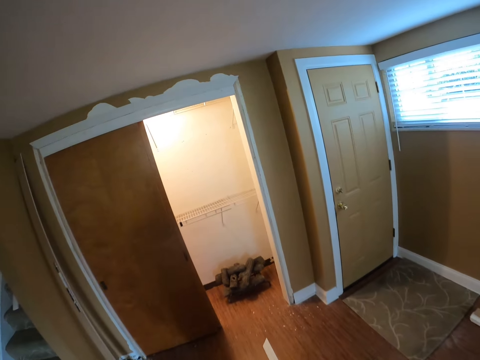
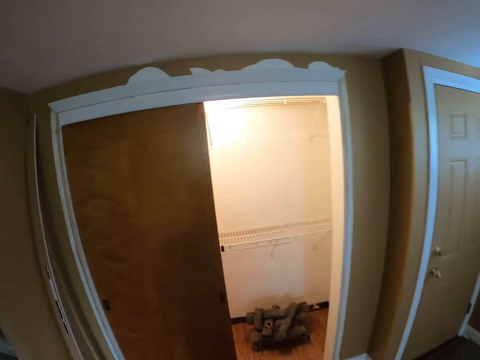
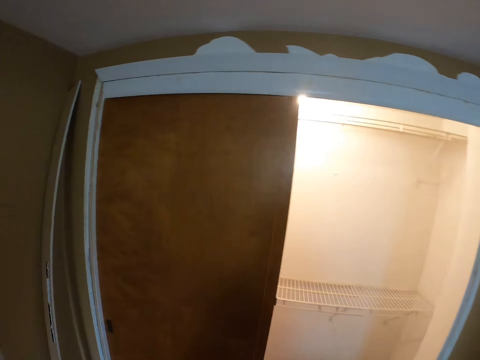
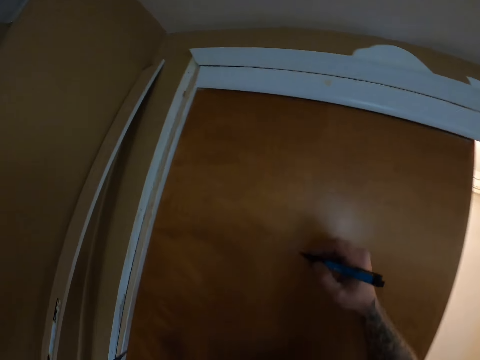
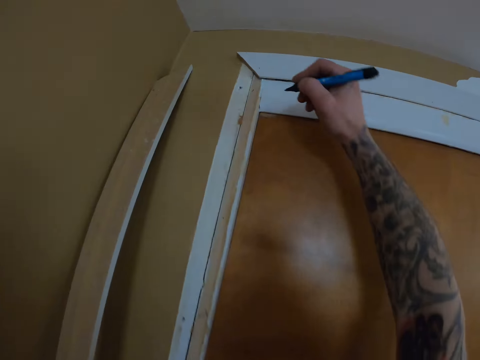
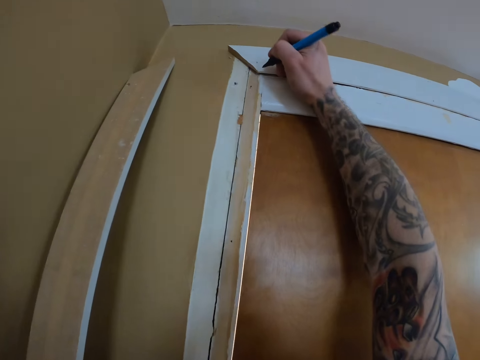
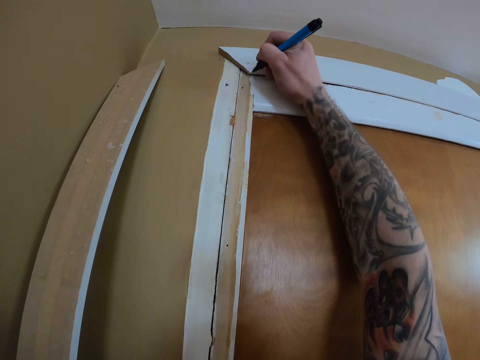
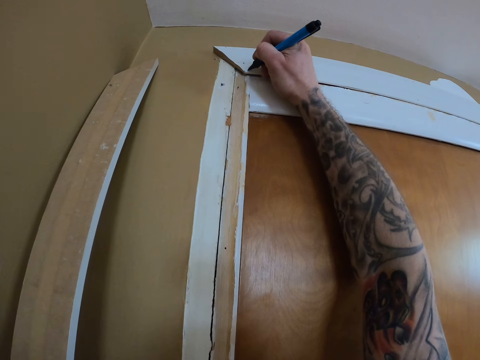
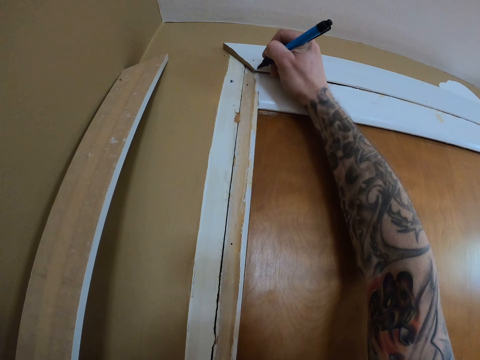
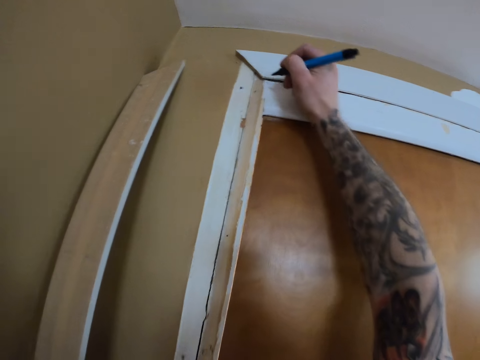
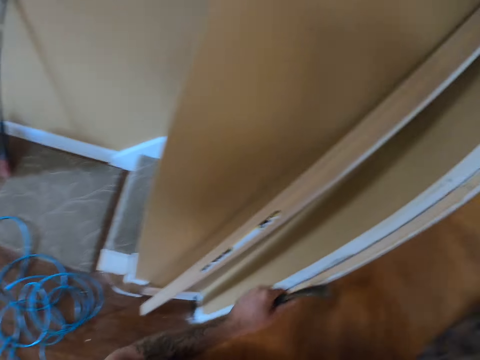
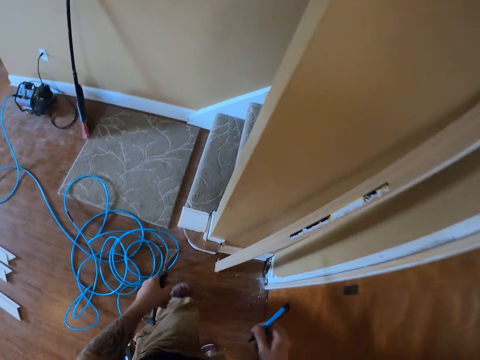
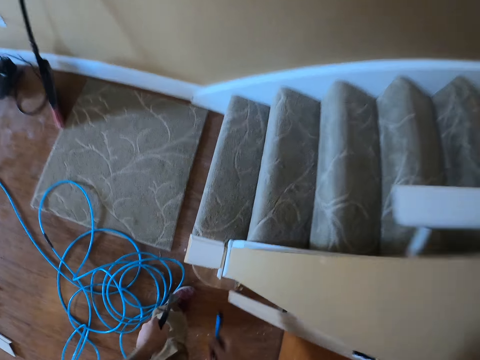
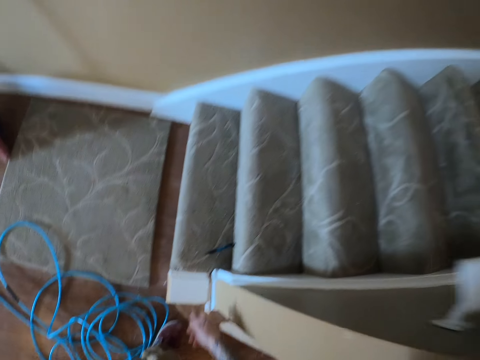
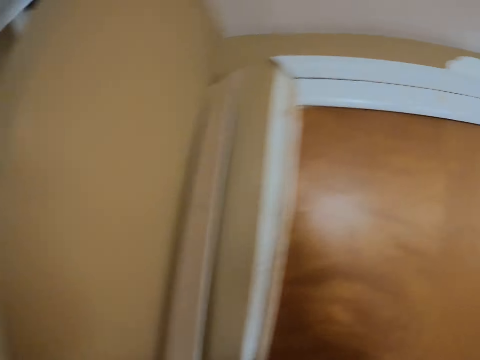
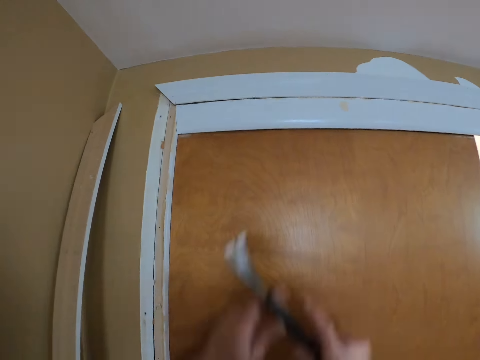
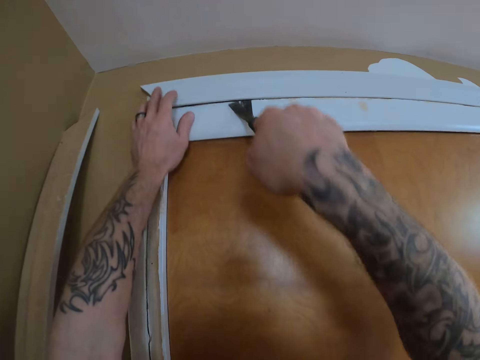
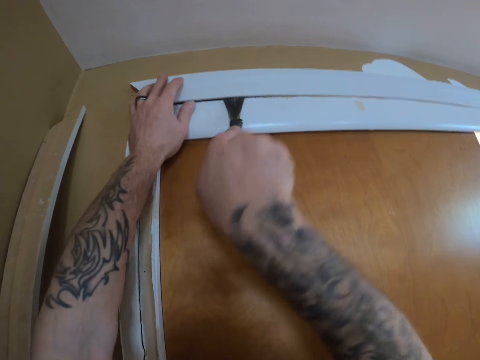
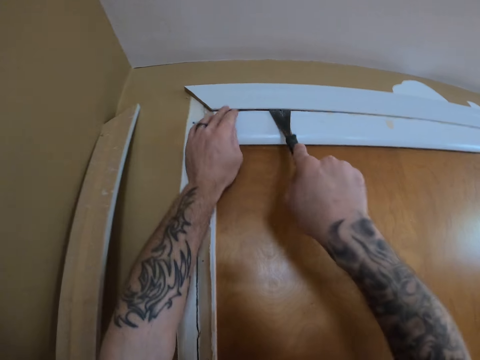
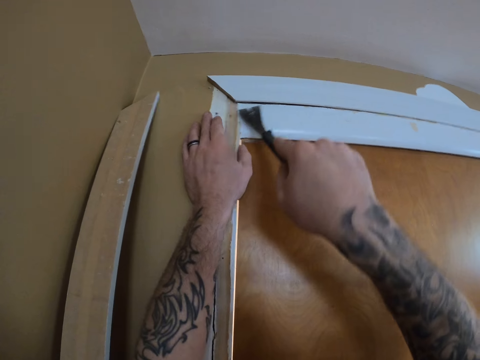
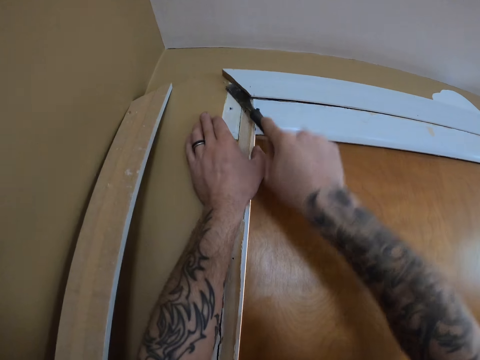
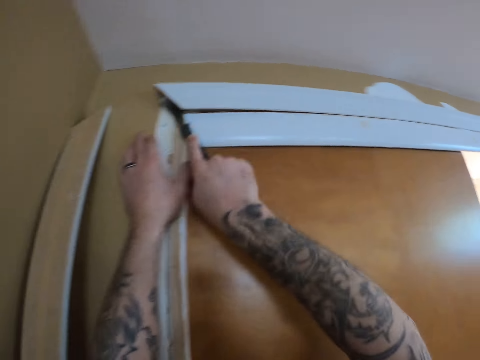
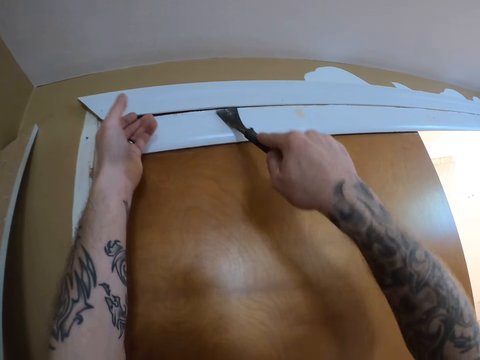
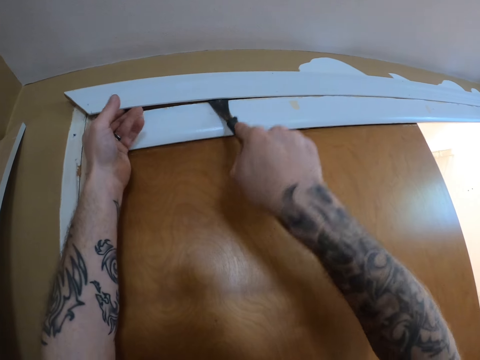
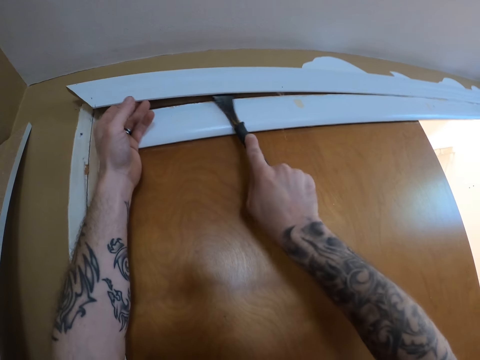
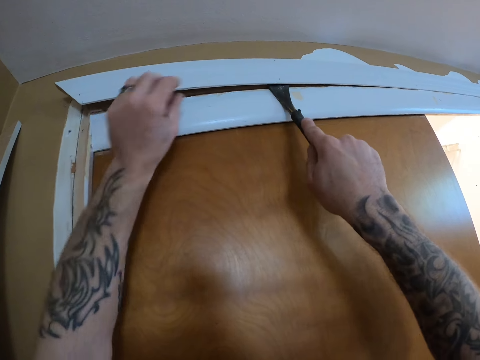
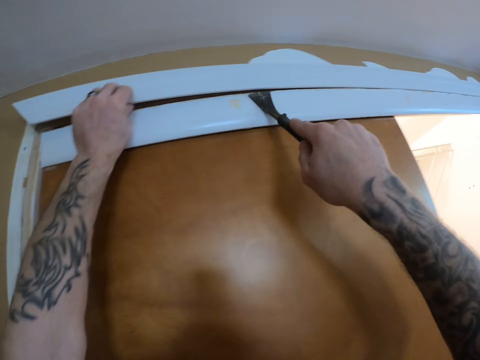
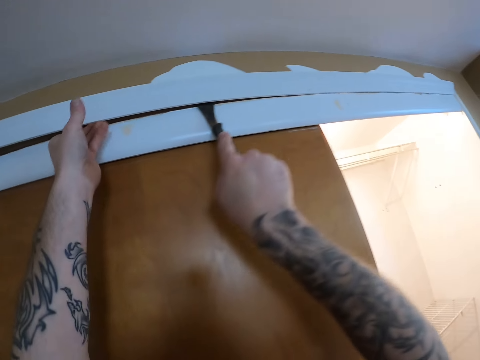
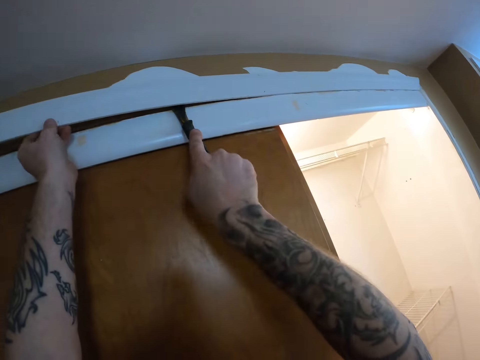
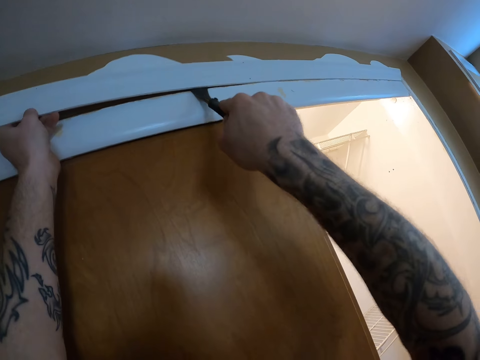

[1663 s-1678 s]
The camera wearer walks close to the door. They mark on the door jamb. They put down the pen. They remove the top jamb.

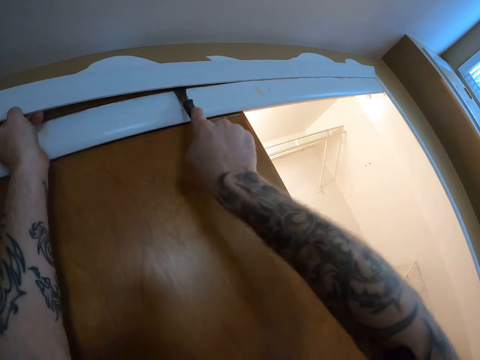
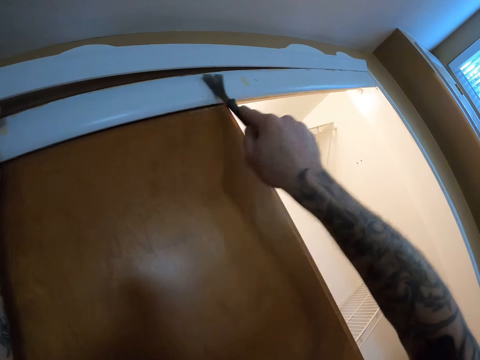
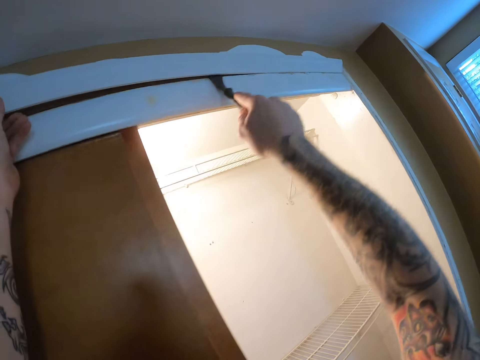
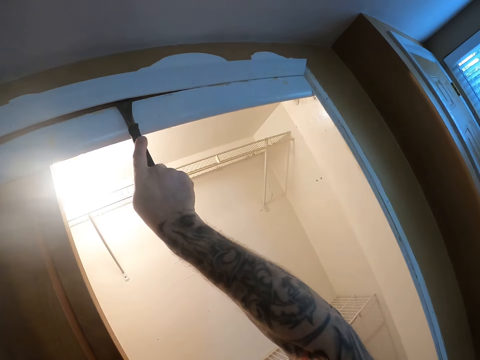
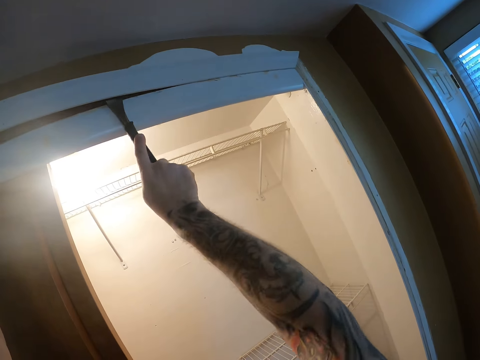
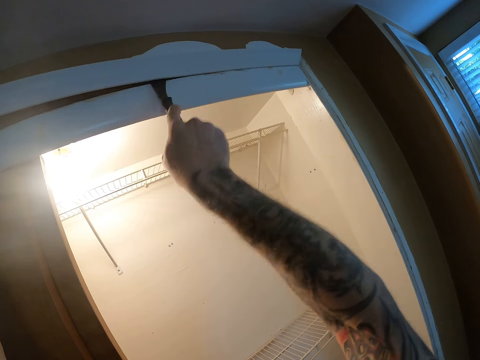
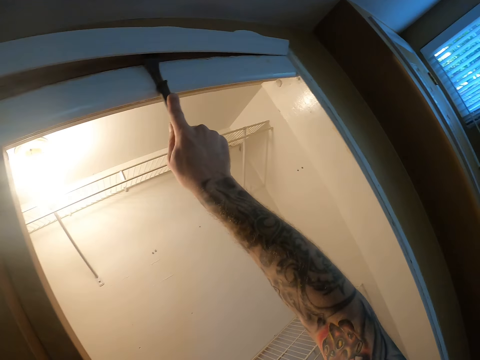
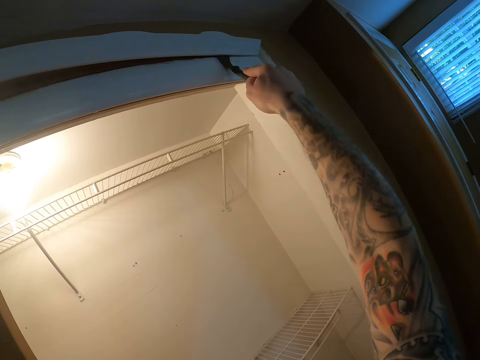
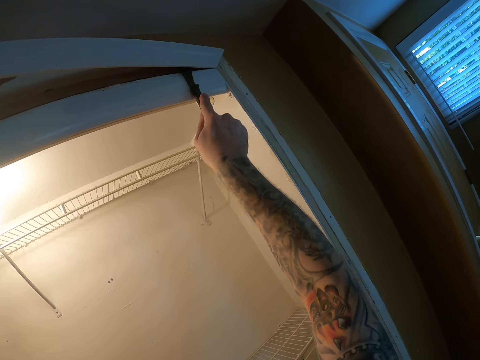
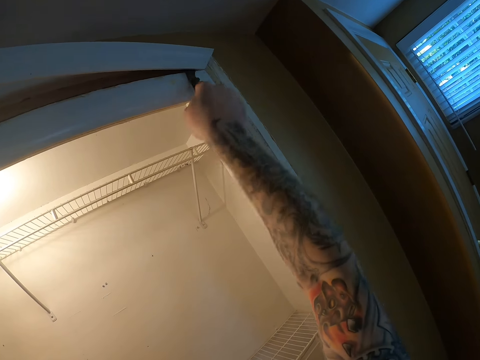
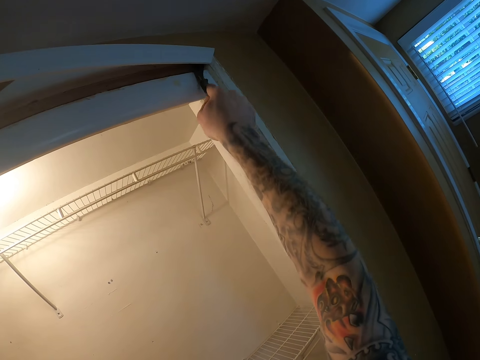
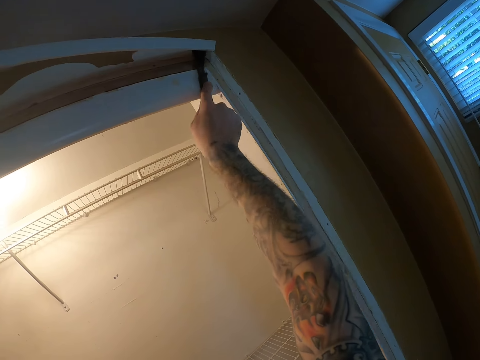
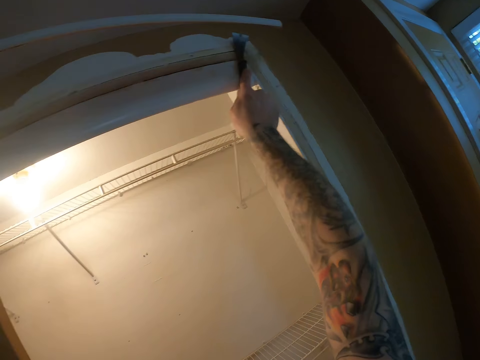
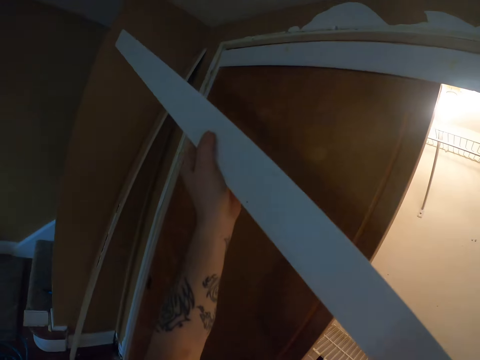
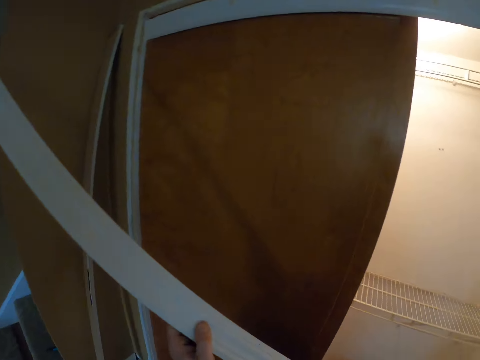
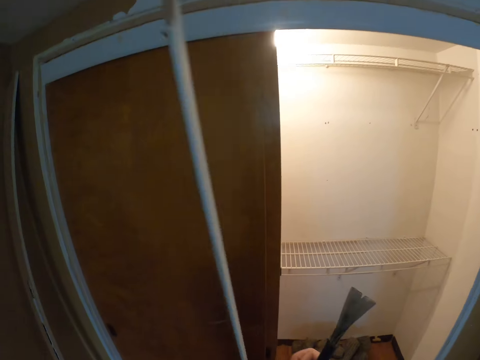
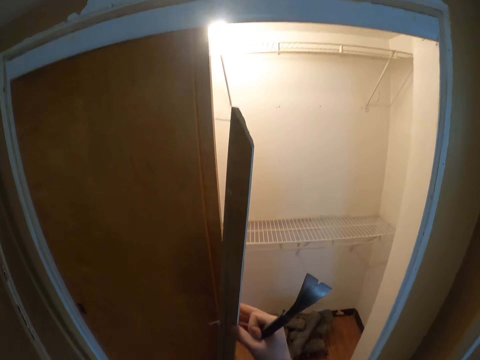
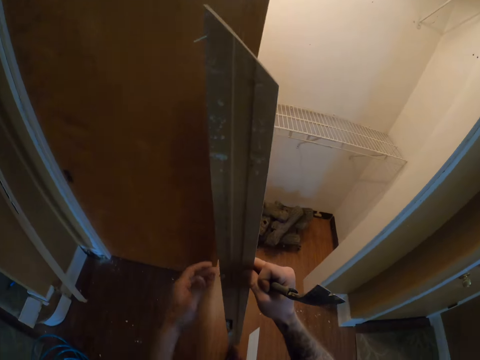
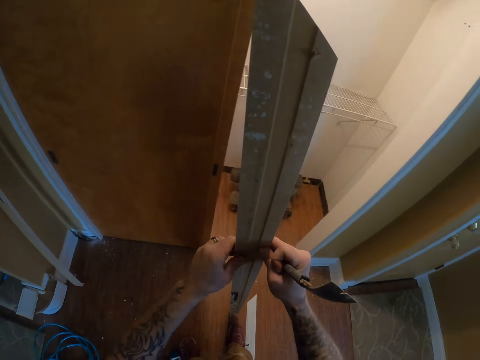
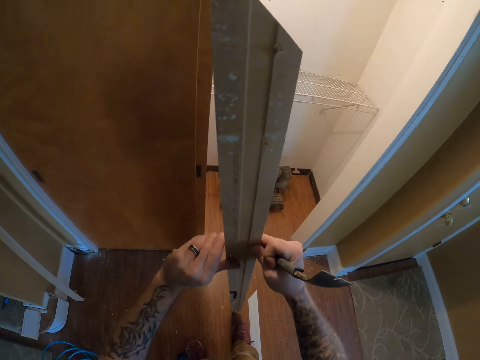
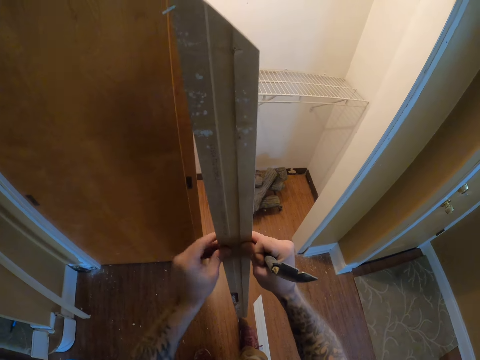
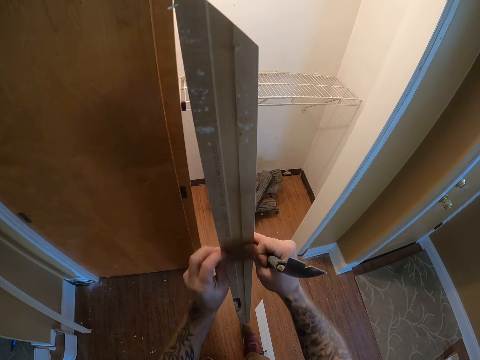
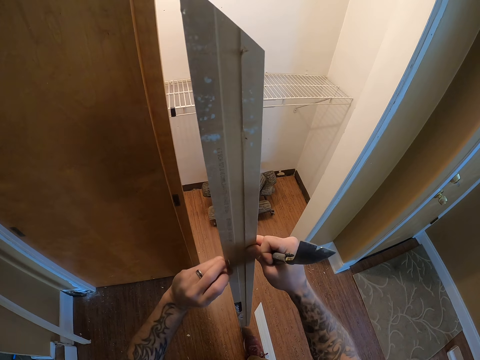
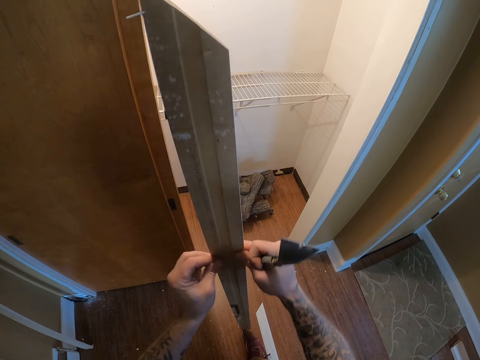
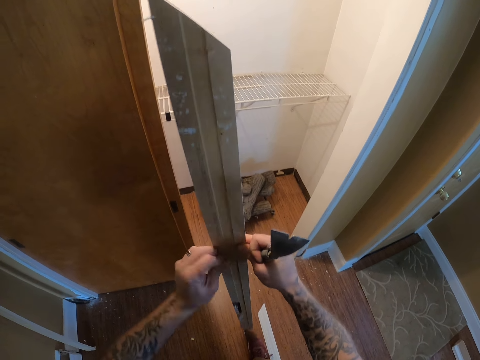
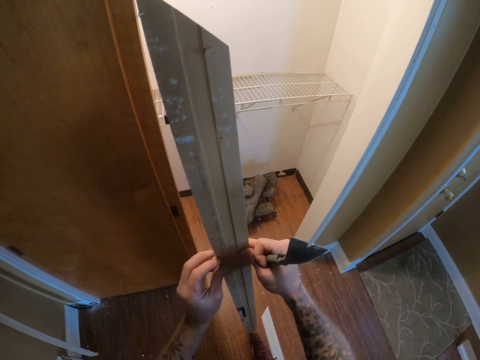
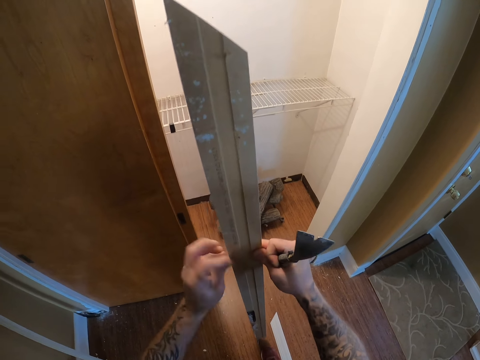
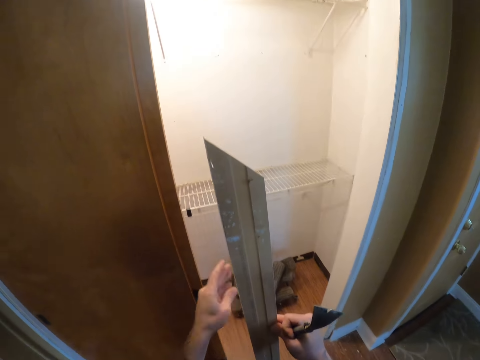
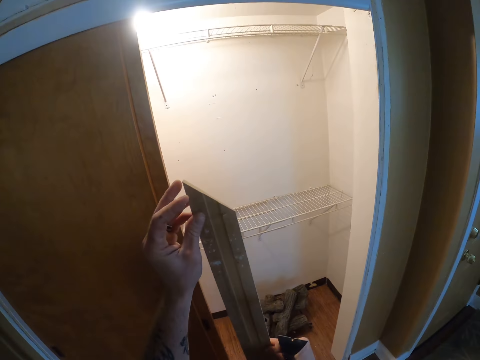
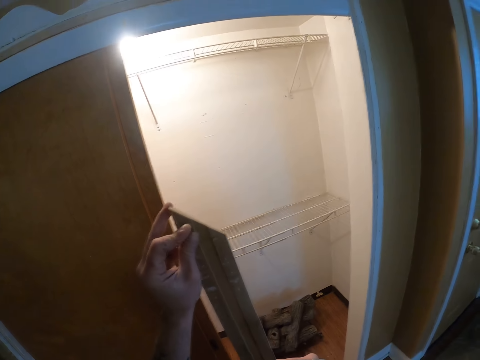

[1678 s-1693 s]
The camera wearer removes the nail on the door jamb. They drop the nail on the floor.
